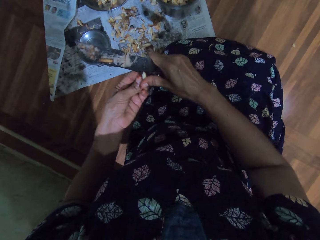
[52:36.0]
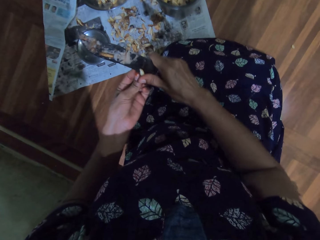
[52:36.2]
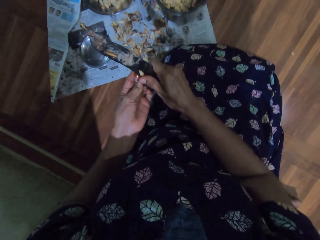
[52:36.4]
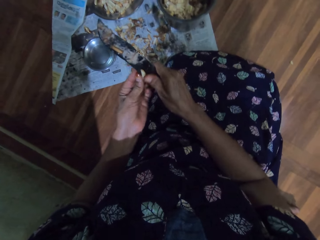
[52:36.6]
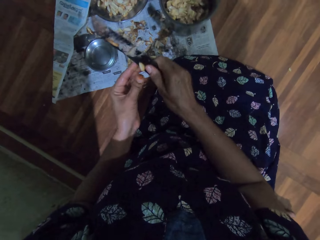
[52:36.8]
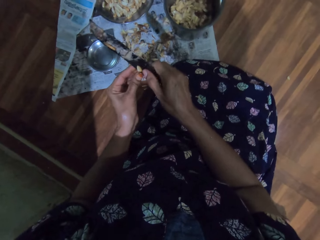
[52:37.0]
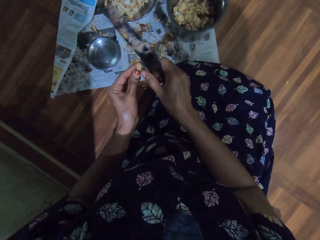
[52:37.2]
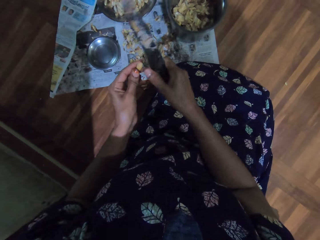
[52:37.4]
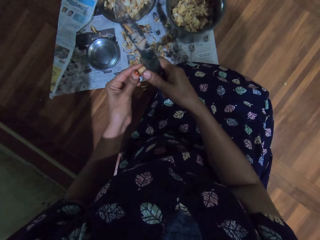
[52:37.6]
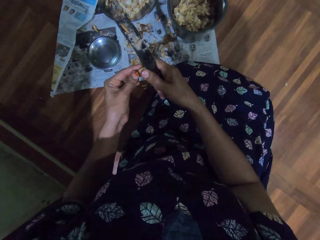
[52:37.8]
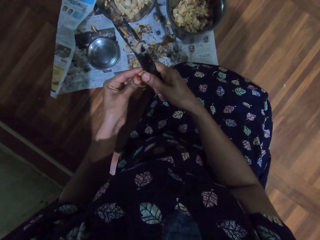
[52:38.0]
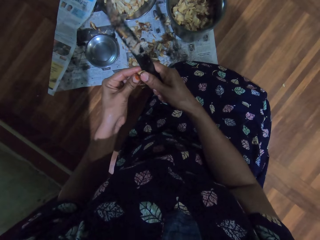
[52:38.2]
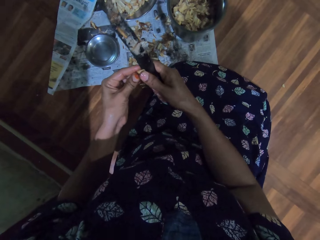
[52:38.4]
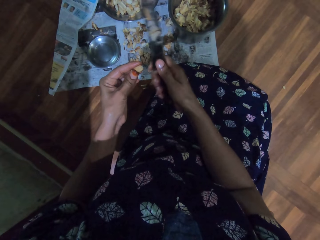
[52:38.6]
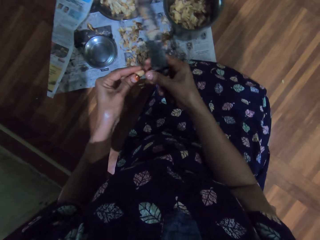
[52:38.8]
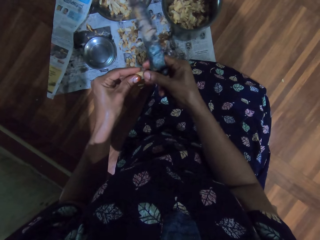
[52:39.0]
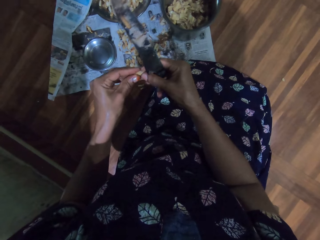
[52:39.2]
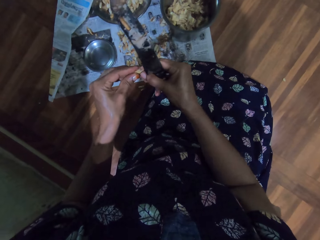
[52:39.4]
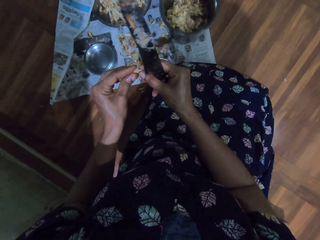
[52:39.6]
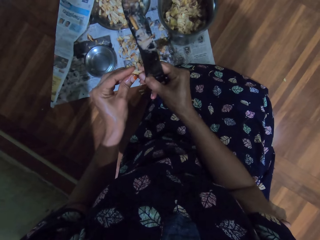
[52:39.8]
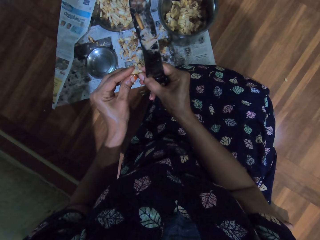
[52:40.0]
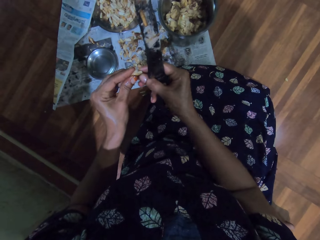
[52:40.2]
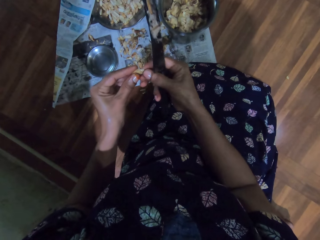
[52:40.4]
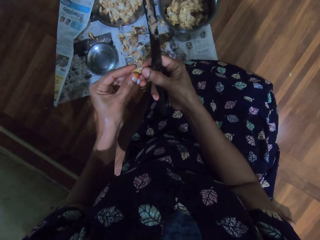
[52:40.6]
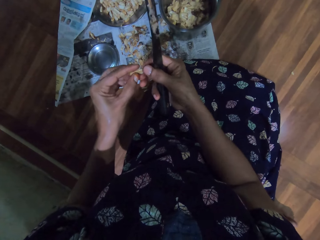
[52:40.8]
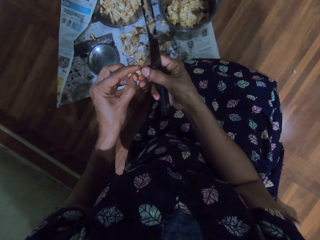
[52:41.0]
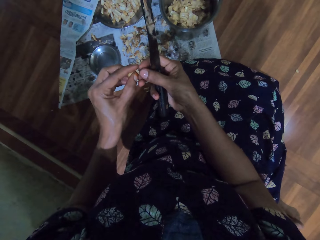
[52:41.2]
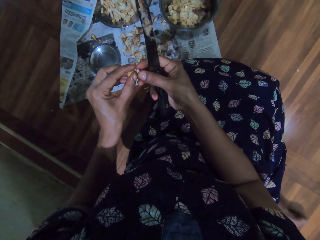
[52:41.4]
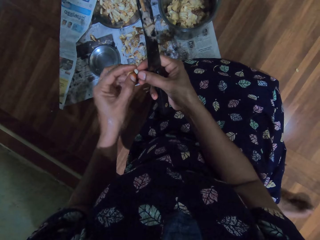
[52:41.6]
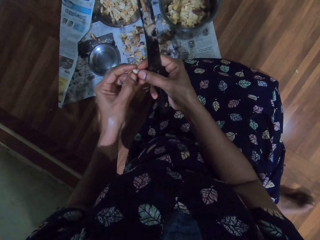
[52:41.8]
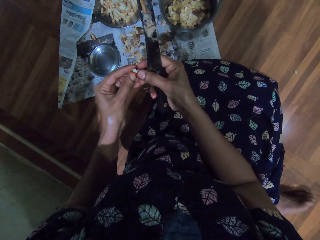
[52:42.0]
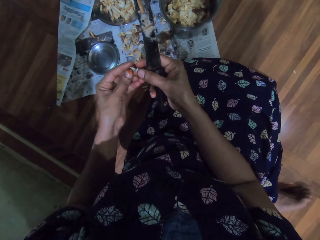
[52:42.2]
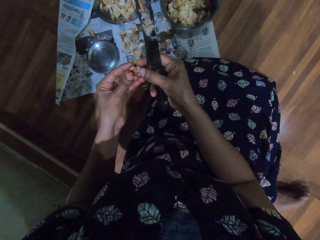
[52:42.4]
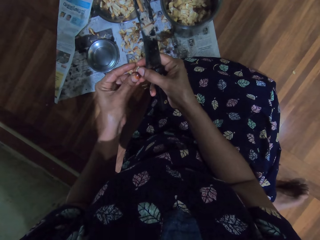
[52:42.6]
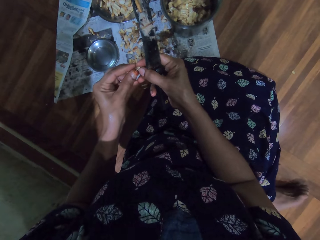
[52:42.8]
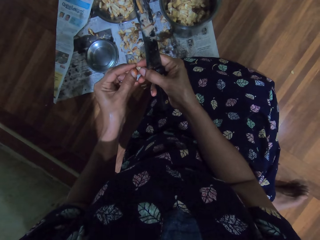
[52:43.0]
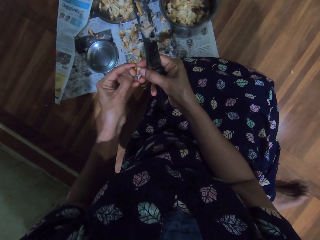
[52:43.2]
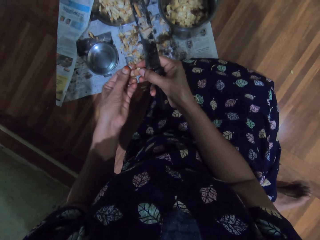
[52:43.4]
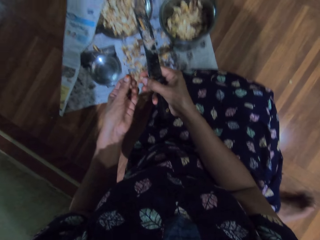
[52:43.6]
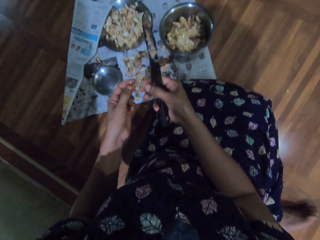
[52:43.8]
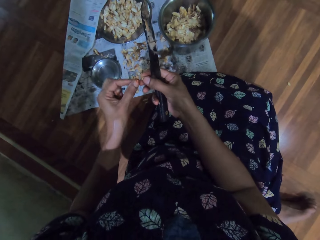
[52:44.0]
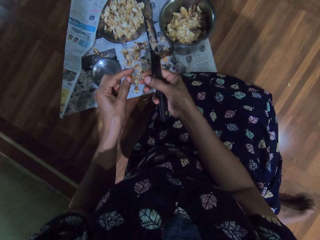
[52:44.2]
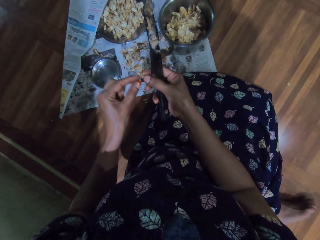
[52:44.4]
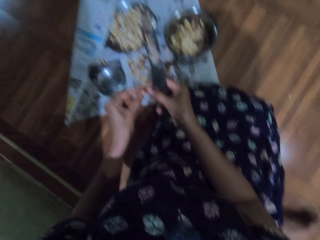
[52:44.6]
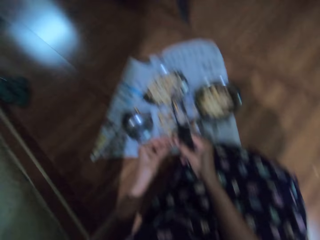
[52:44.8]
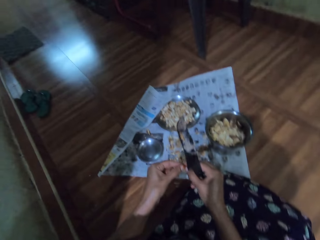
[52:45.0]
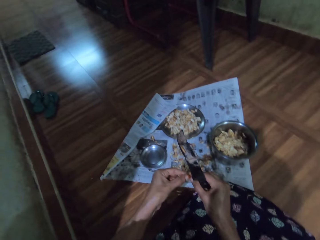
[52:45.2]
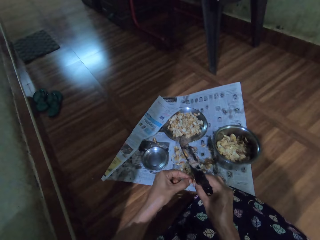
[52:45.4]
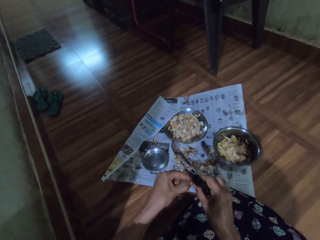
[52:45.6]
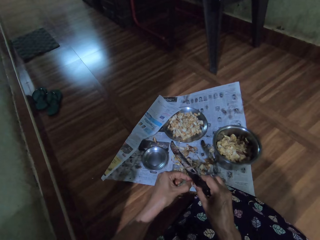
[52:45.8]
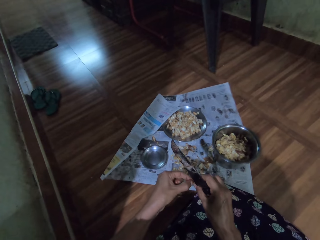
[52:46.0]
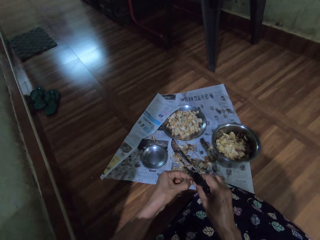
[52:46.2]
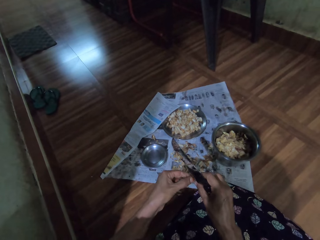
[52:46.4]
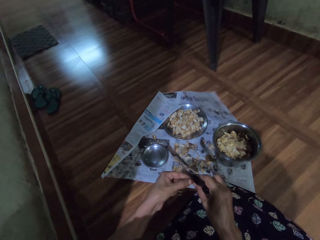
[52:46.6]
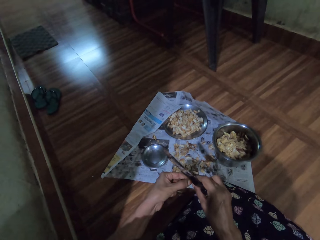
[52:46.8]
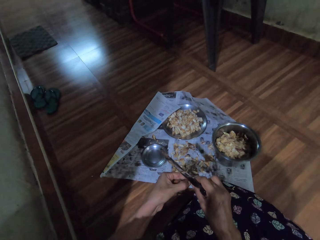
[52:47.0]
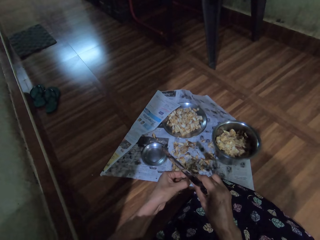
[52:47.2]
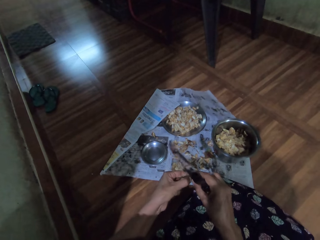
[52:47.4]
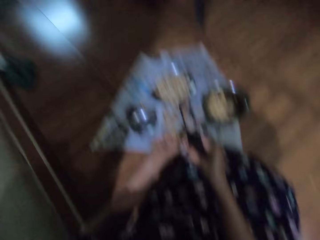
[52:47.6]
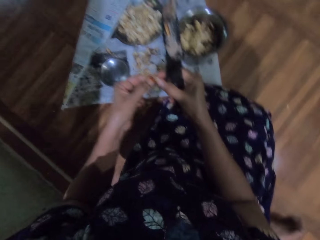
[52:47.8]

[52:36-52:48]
The camera wearer cuts the garlic with the knife in her right hand. She divides the garlic with both hands. She peels the garlic.

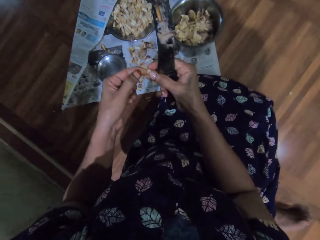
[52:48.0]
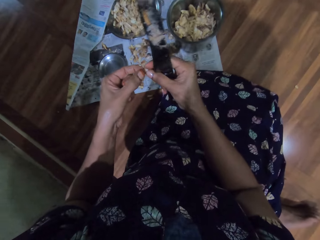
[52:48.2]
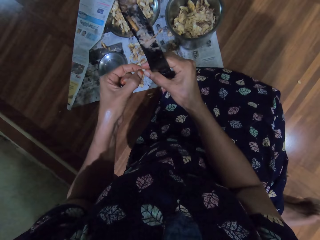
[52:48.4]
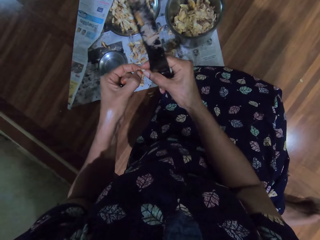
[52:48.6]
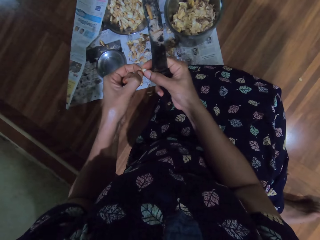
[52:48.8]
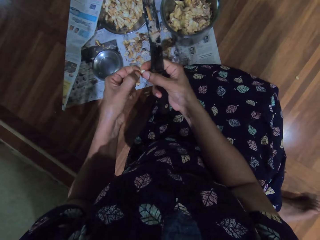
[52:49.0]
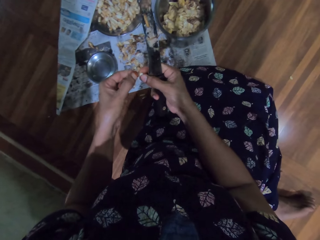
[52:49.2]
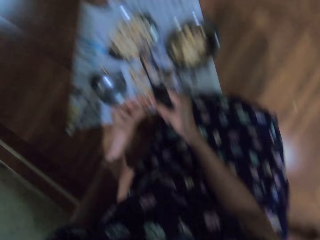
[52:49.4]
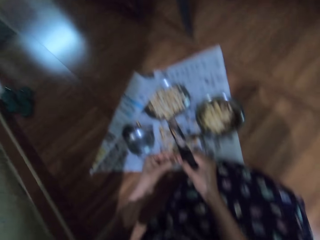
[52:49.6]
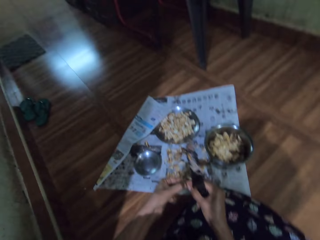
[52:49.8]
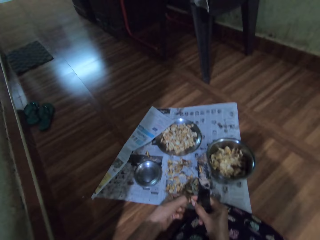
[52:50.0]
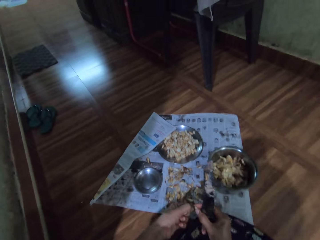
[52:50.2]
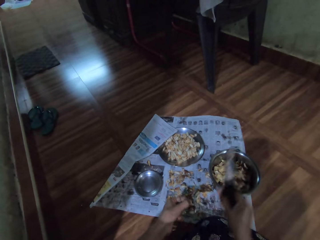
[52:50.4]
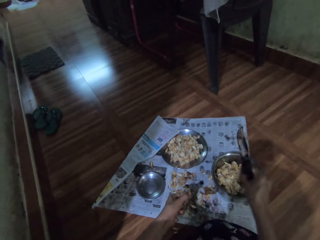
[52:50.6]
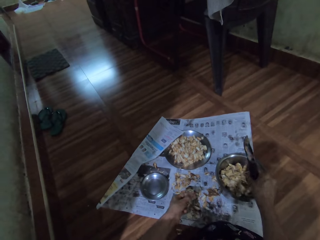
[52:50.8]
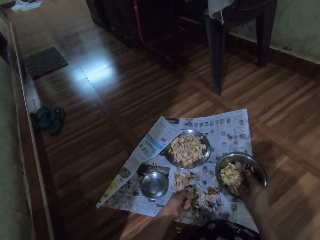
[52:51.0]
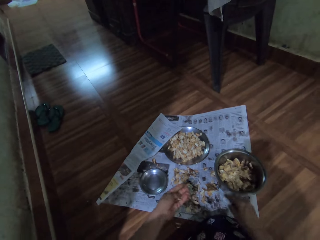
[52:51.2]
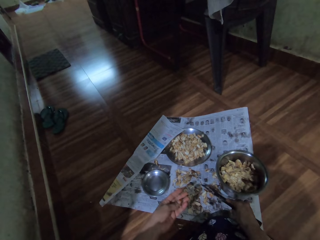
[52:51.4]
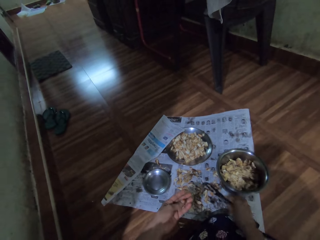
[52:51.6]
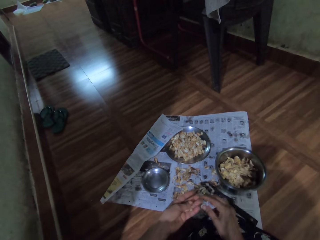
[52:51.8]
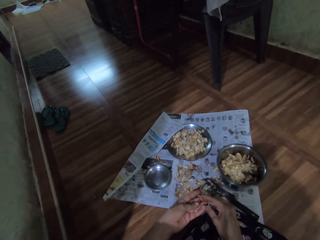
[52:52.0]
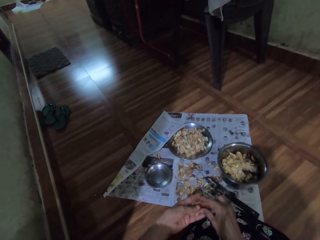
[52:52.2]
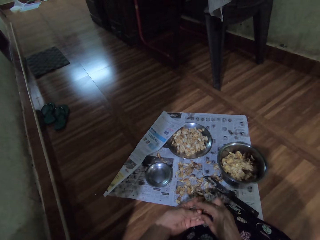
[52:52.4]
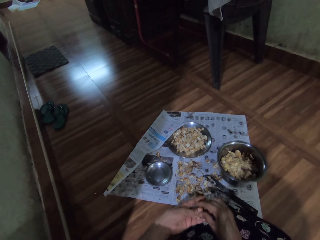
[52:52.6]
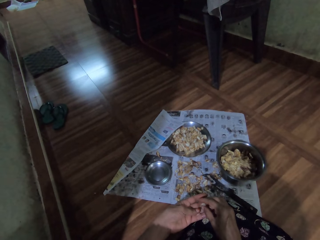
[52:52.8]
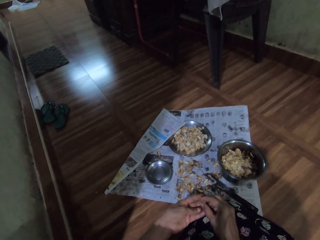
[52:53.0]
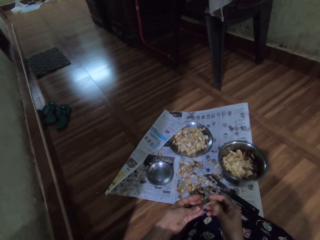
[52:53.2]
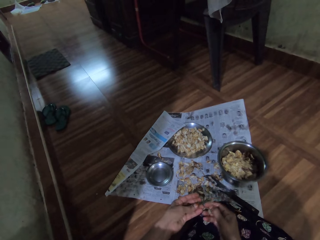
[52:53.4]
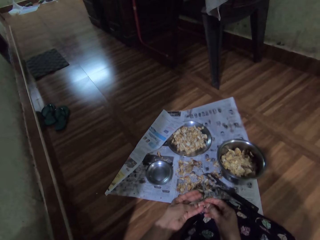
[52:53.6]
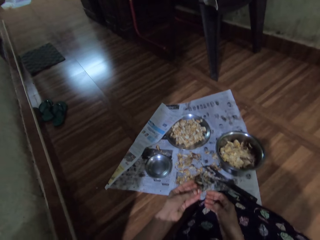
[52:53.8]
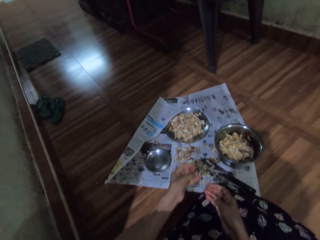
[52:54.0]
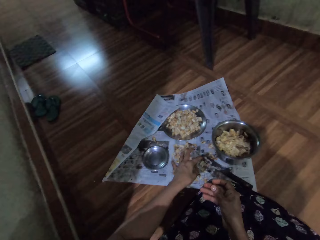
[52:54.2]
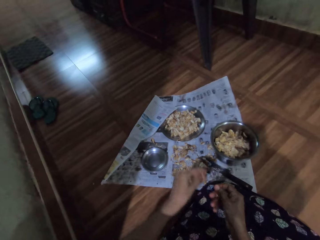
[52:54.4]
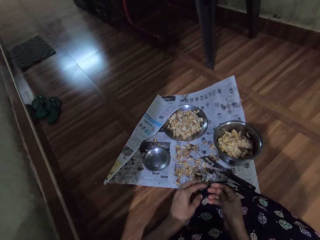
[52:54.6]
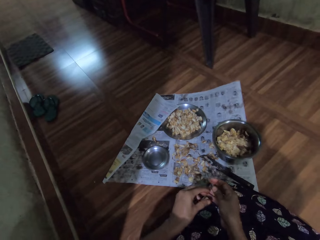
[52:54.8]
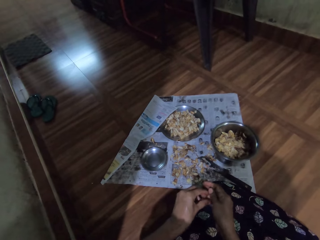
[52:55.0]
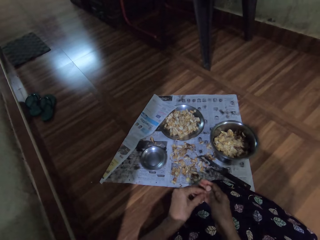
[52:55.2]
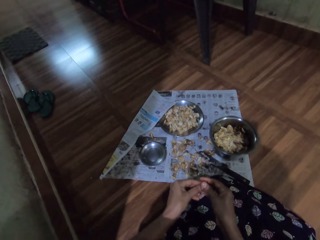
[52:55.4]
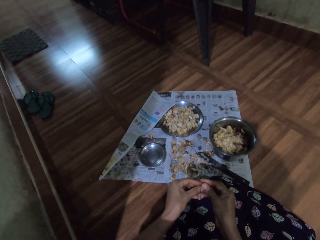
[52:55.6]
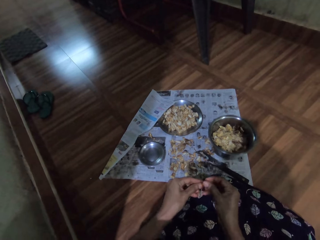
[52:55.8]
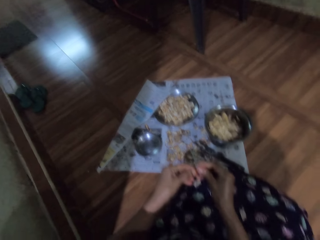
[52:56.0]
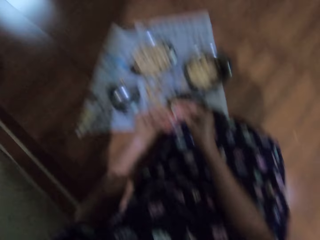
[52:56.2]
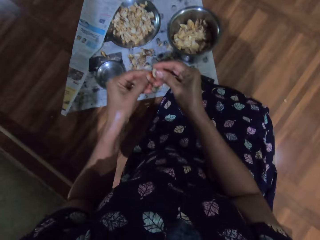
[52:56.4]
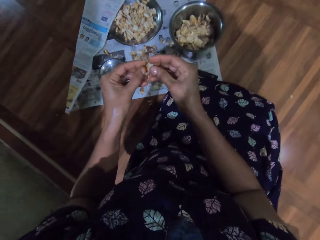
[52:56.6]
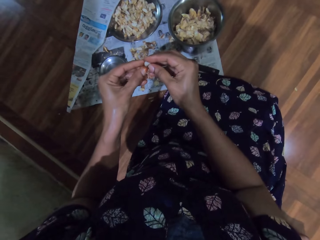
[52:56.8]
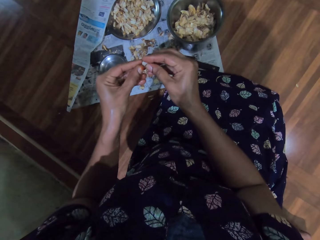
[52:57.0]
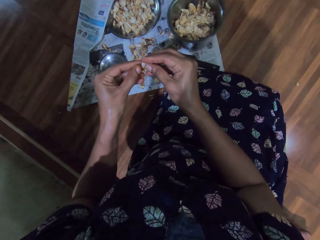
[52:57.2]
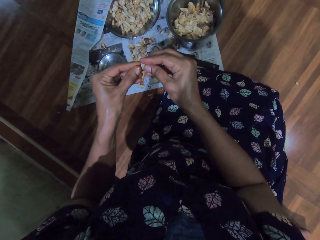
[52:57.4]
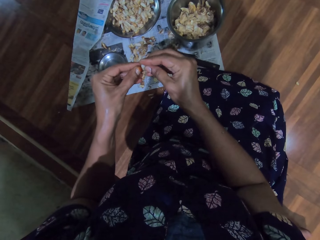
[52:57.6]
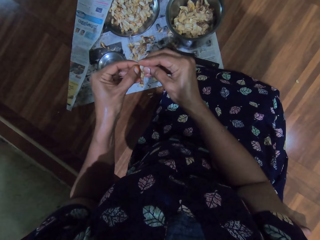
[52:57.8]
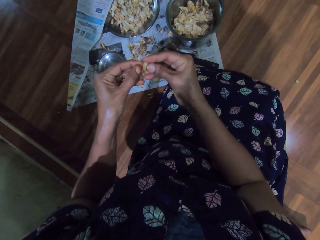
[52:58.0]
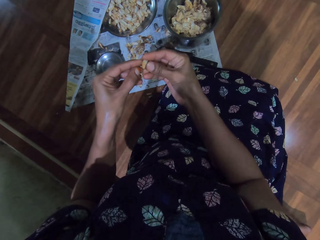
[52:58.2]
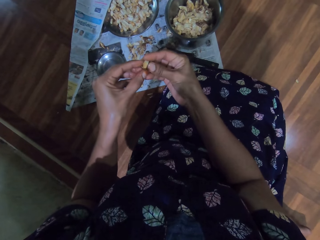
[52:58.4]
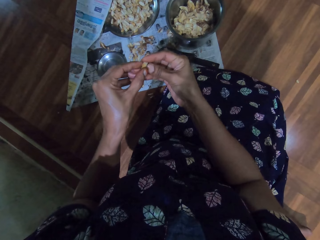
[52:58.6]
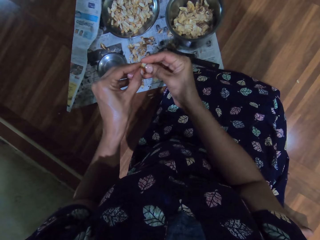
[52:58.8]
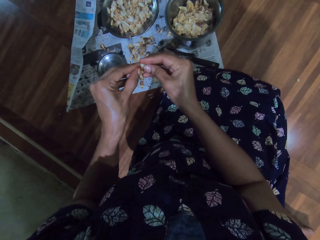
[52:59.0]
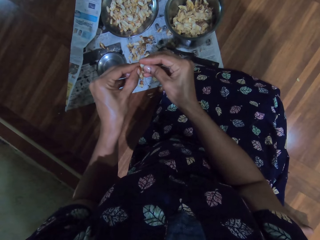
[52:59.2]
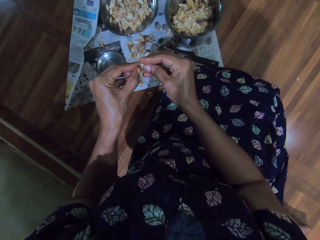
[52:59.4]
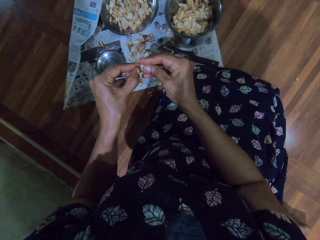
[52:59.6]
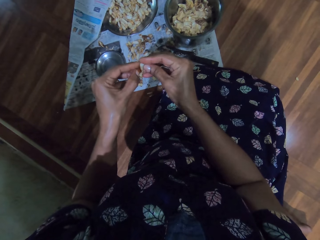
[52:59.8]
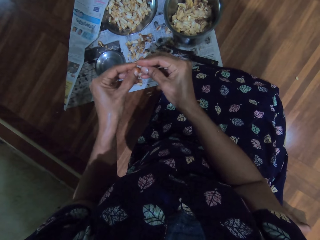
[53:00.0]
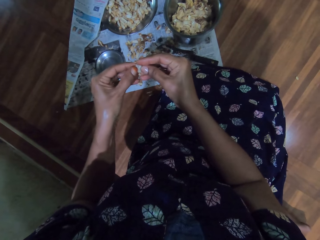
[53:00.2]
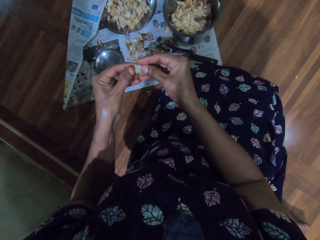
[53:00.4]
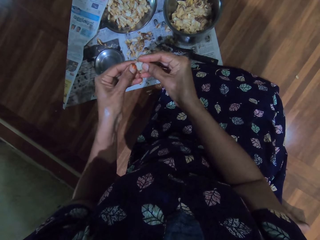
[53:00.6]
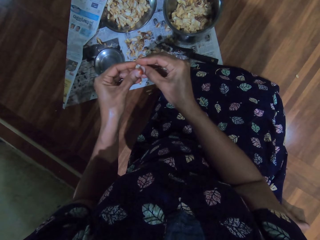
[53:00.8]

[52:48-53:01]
The camera wearer drops the garlic in the plate with her right hand. She drops the garlic on the newspaper with her left hand. She drops the knife on the newspaper with her right hand. She picks the garlic from her left hand with her right hand. She drops the garlic on the newspaper with her left hand. She divides the garlic with both hands.
